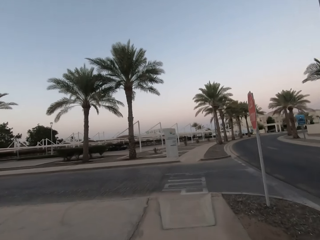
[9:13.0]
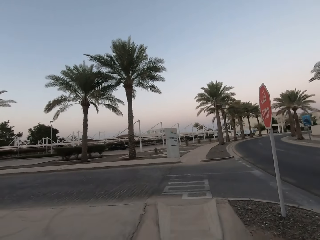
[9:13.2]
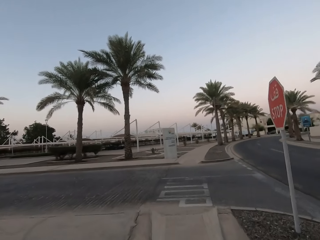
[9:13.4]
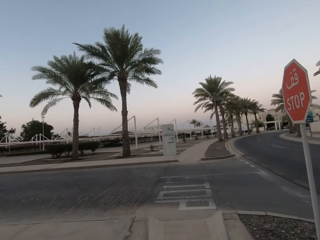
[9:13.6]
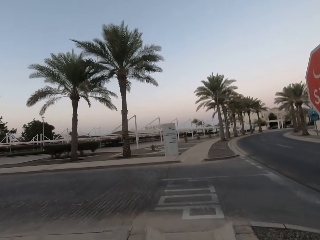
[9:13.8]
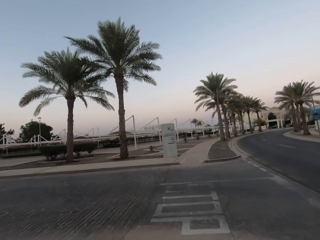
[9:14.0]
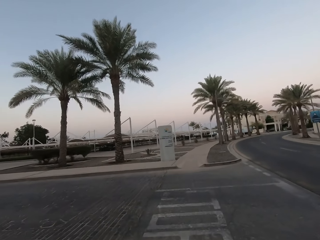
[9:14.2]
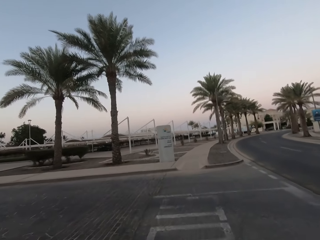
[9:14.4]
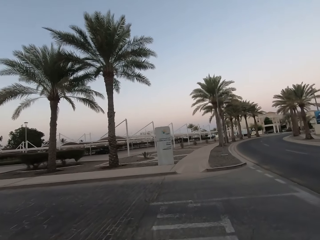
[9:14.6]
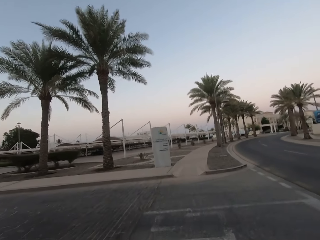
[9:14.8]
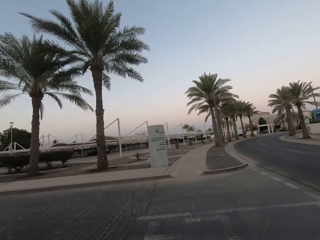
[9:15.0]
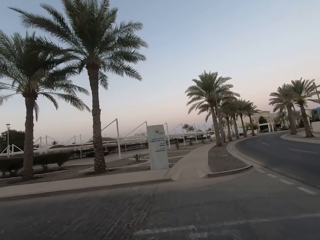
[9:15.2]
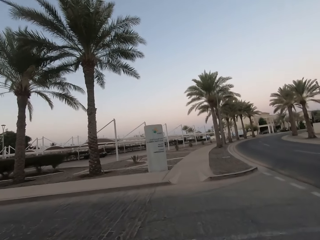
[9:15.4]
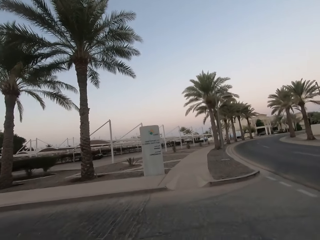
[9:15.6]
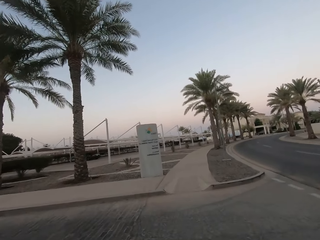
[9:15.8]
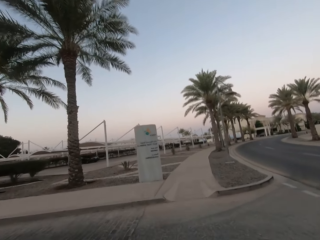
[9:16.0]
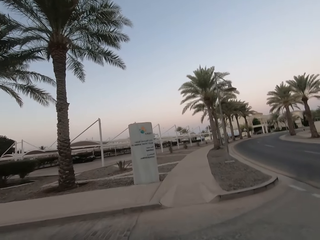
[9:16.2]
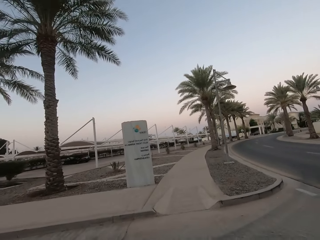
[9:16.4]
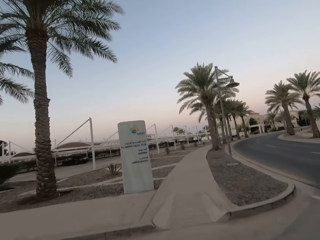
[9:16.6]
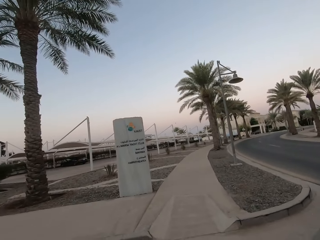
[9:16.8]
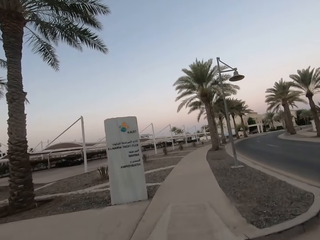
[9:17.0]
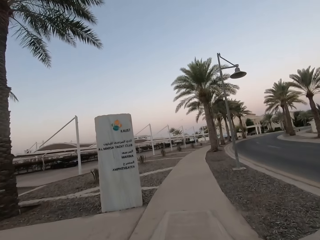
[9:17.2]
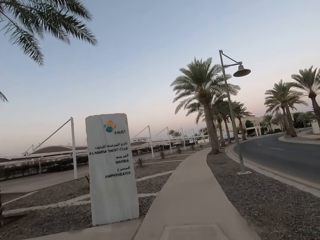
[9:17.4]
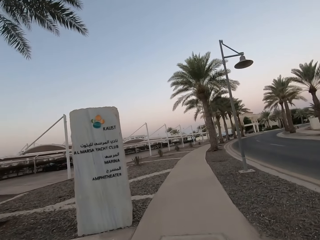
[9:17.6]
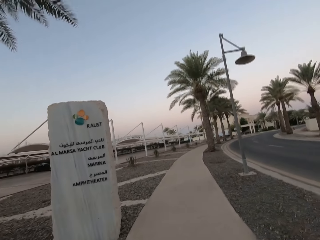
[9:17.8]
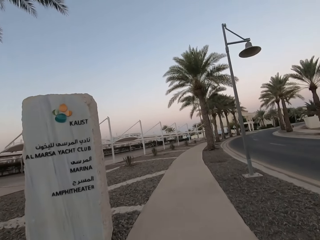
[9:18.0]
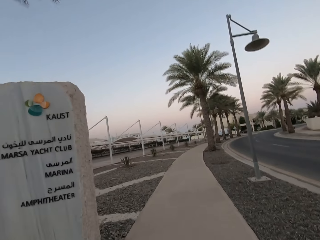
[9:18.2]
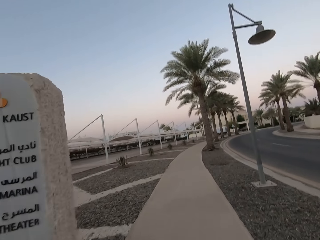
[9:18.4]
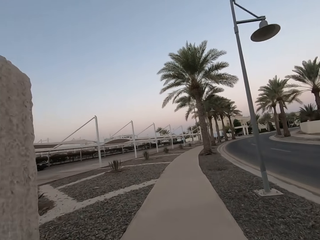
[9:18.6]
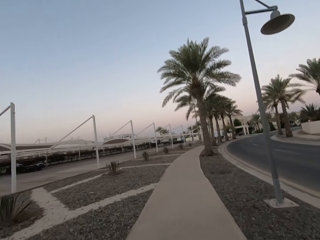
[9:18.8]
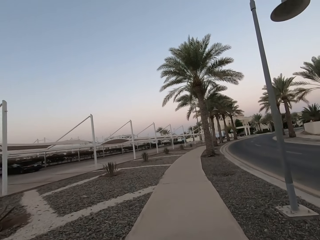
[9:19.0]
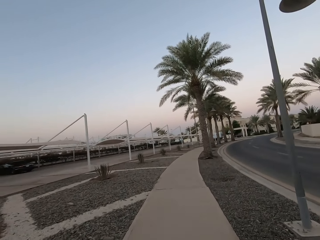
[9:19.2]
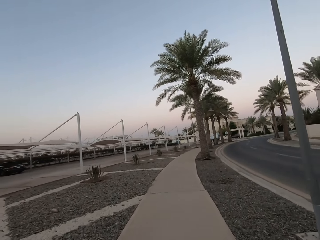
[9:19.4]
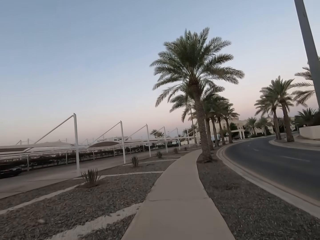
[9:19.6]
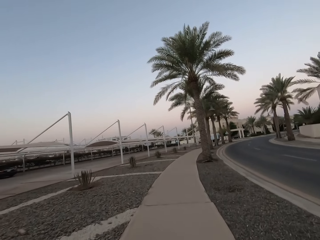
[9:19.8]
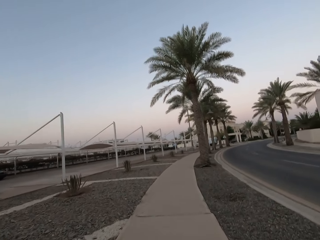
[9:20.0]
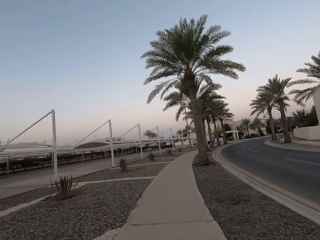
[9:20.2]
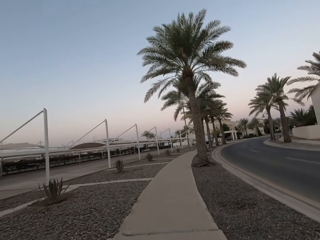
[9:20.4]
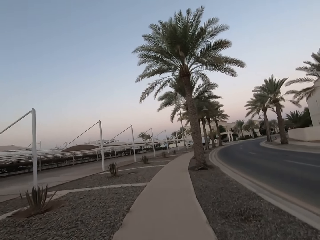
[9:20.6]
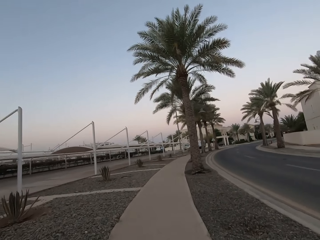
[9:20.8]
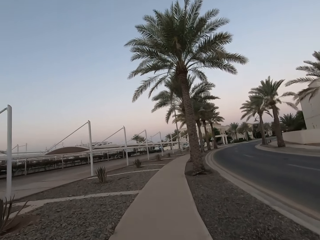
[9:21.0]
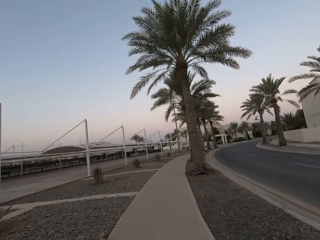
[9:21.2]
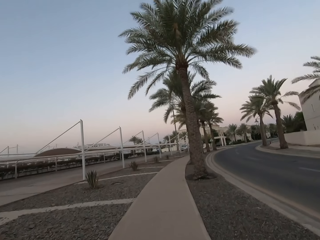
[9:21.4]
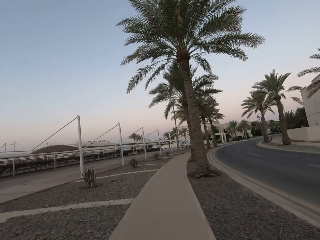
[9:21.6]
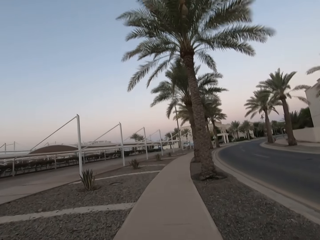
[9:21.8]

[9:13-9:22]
The camera wearer crosses the road. They pedal the bicycle forward on the pavement.

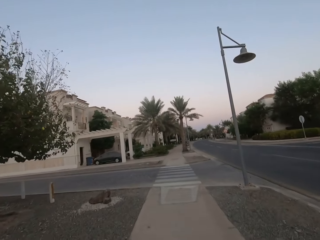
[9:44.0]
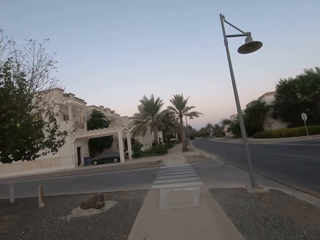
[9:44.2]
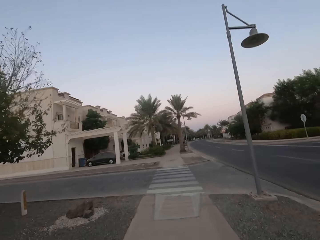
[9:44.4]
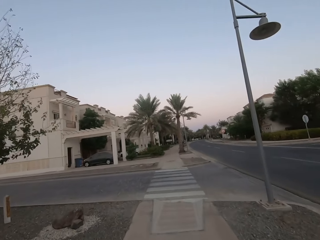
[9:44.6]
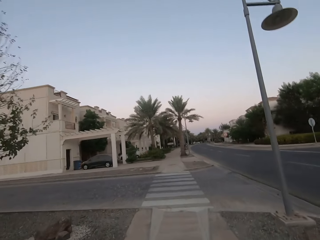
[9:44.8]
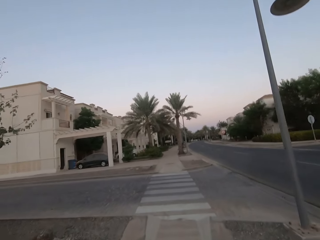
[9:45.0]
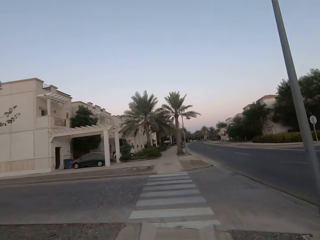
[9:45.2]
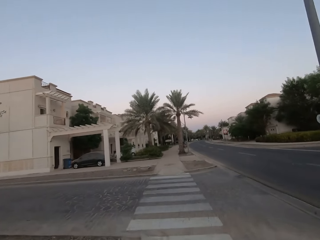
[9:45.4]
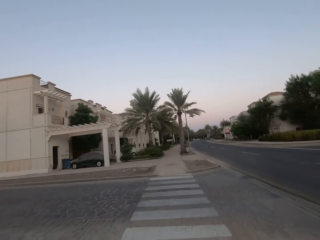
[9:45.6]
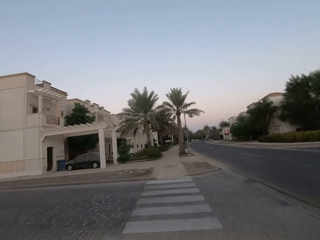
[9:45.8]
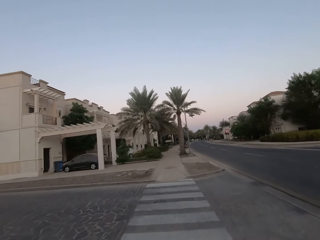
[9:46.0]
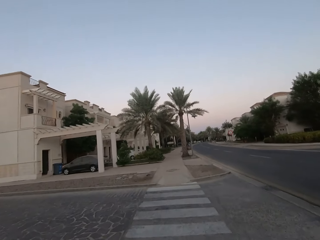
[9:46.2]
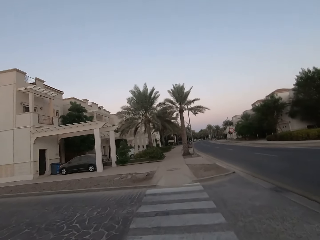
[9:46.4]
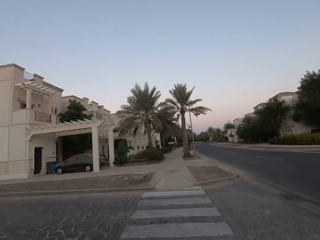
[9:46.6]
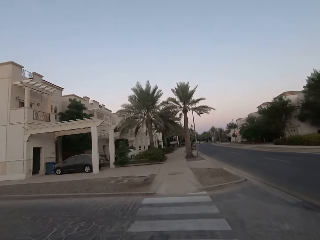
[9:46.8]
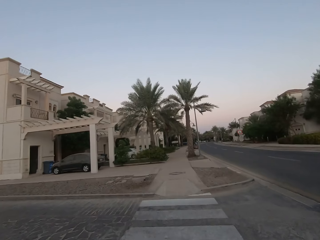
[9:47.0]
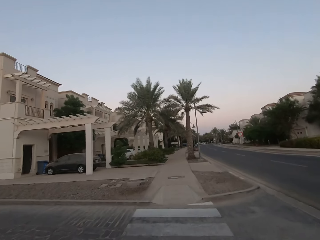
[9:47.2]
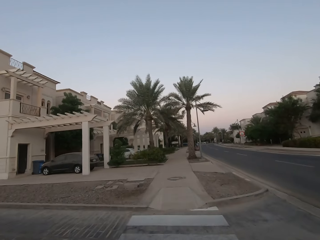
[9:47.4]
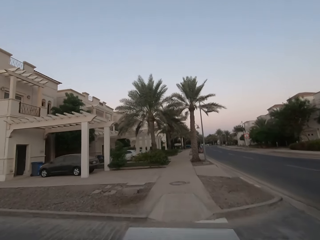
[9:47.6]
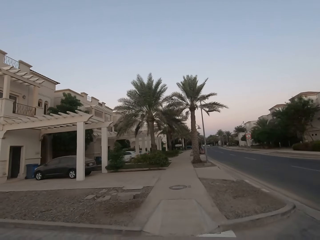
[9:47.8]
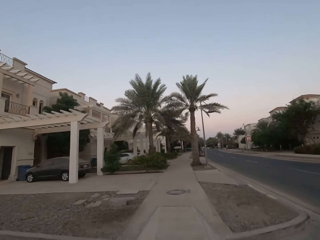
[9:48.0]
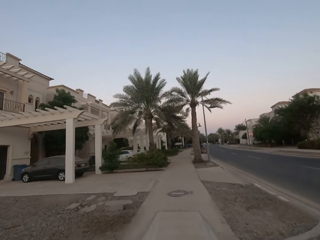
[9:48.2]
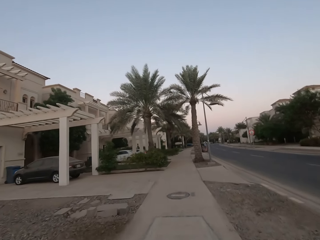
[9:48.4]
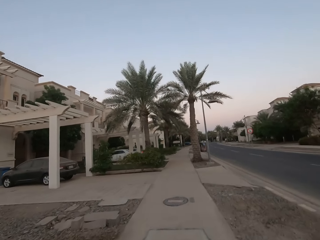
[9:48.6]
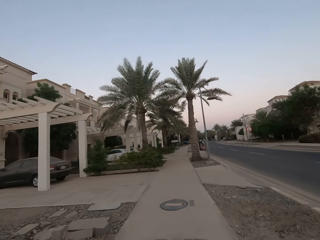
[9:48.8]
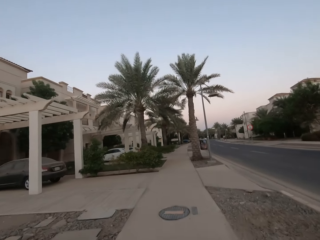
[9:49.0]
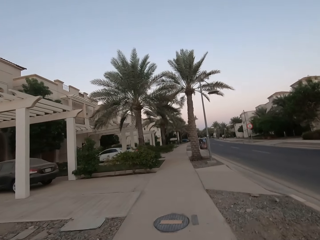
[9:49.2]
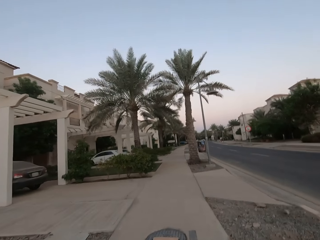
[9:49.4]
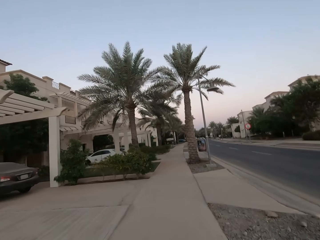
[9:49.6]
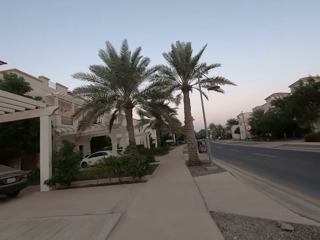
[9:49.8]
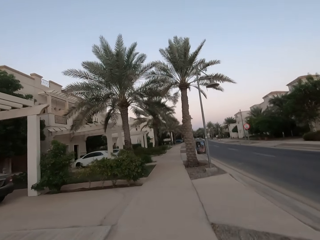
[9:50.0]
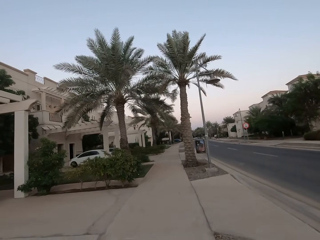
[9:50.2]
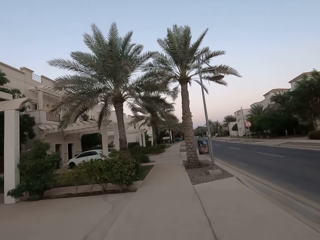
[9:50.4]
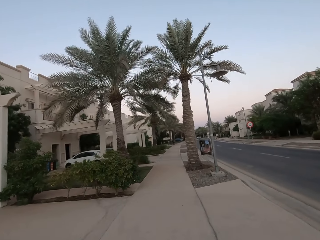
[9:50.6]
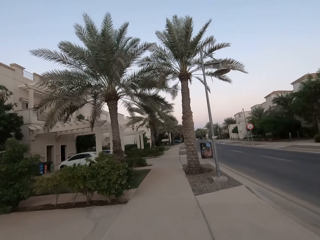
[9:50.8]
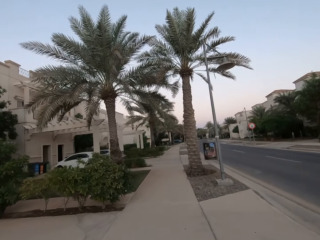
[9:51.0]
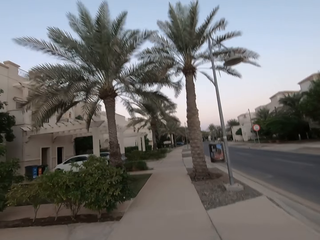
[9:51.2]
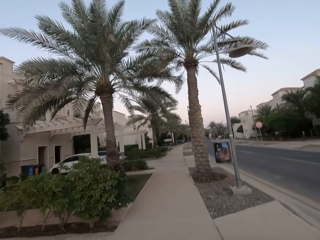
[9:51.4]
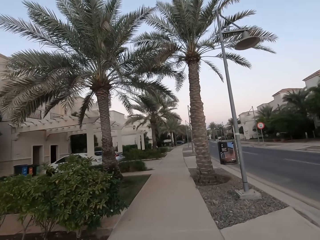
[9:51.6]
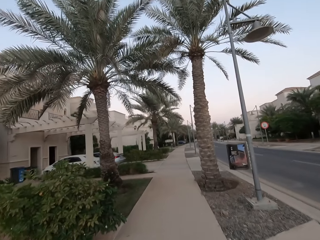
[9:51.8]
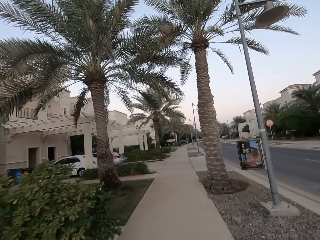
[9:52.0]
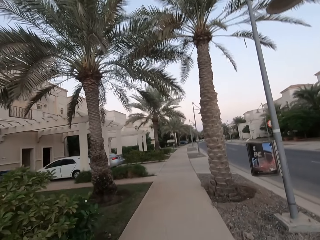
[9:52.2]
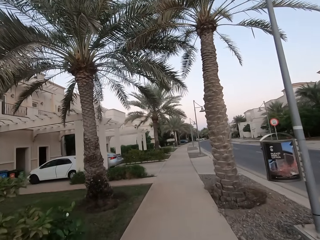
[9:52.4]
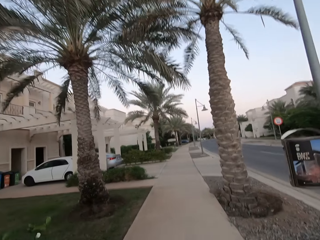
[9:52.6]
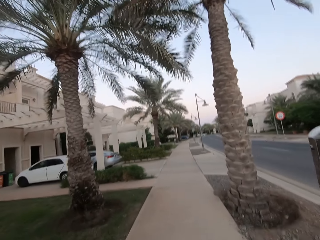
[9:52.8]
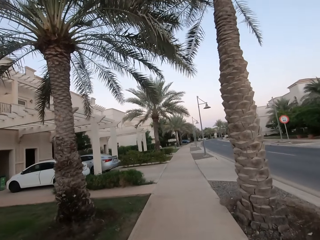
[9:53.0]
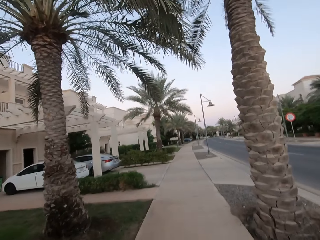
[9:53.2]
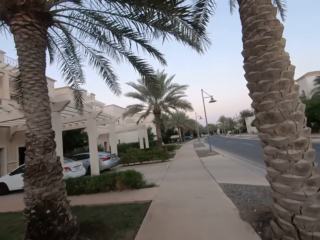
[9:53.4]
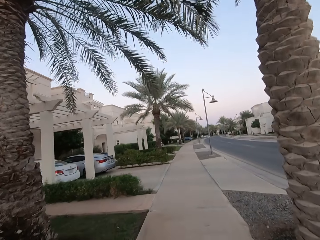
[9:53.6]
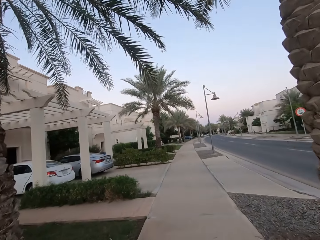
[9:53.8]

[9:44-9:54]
The camera wearer crosses the road with the bicycle. They pedal the bicycle forward on the pavement.
